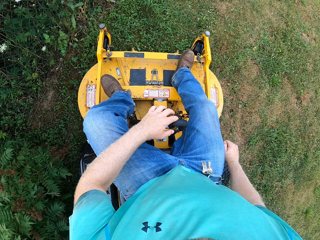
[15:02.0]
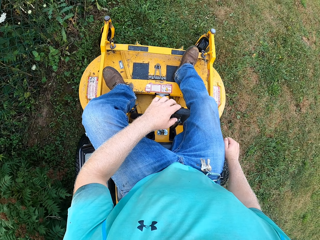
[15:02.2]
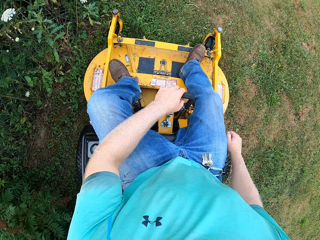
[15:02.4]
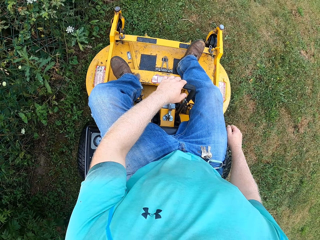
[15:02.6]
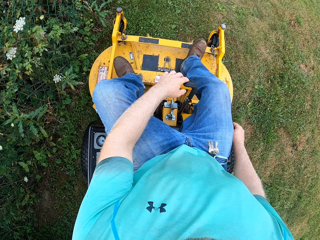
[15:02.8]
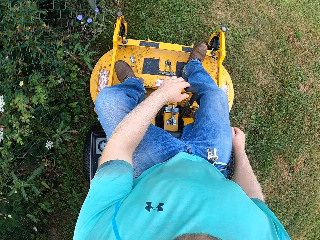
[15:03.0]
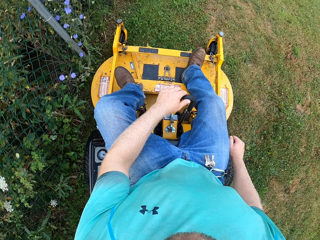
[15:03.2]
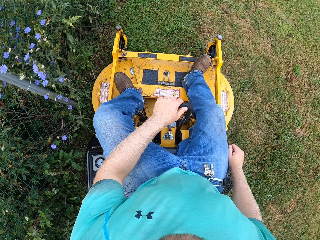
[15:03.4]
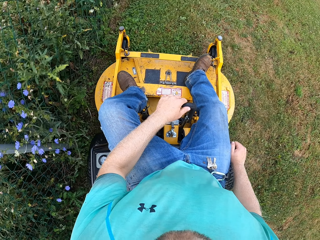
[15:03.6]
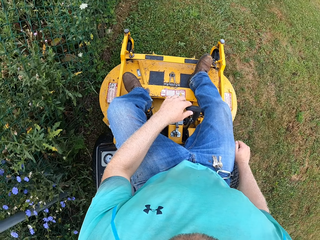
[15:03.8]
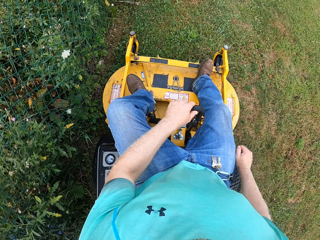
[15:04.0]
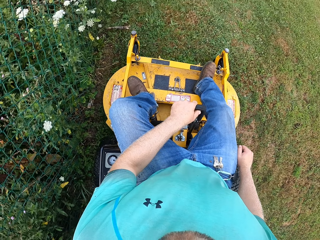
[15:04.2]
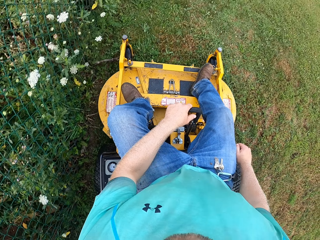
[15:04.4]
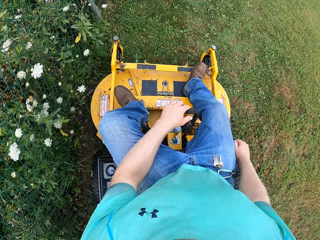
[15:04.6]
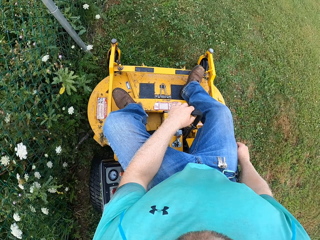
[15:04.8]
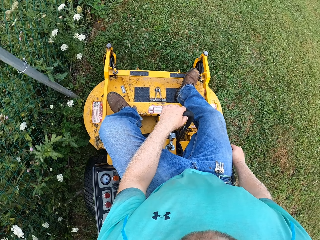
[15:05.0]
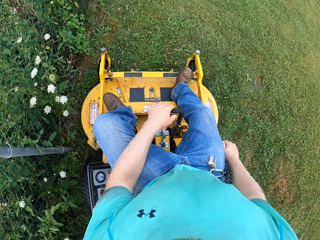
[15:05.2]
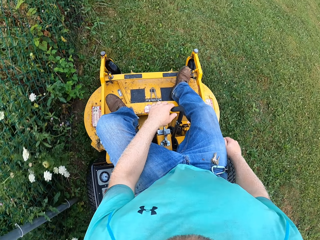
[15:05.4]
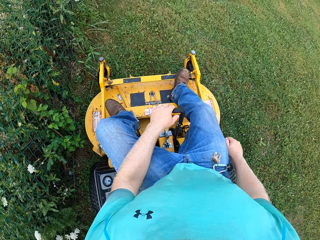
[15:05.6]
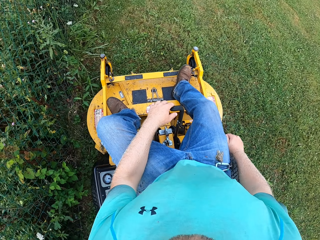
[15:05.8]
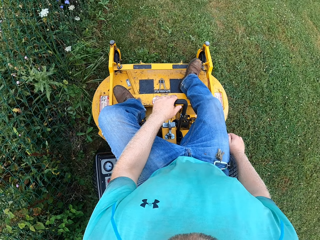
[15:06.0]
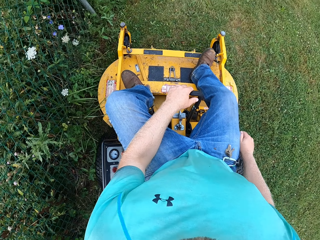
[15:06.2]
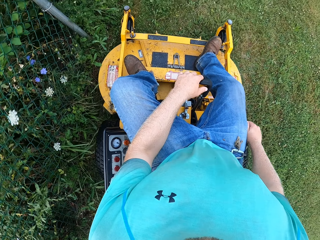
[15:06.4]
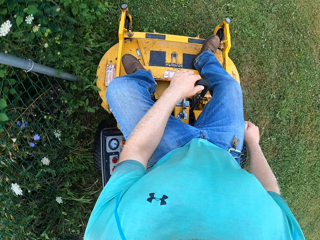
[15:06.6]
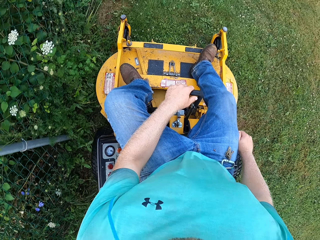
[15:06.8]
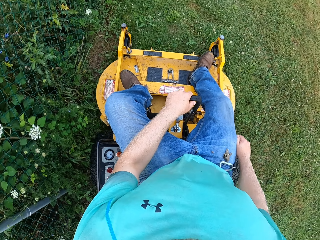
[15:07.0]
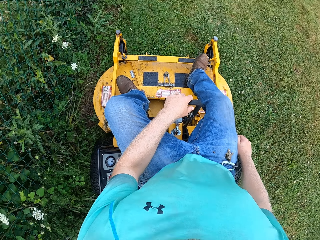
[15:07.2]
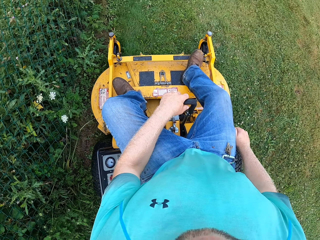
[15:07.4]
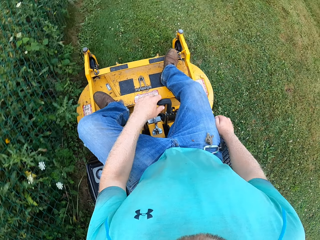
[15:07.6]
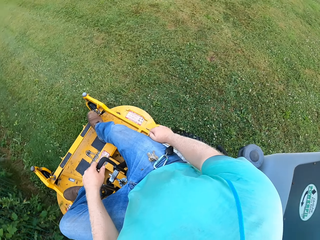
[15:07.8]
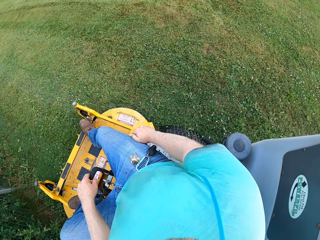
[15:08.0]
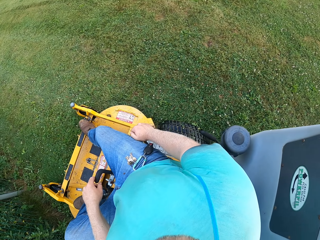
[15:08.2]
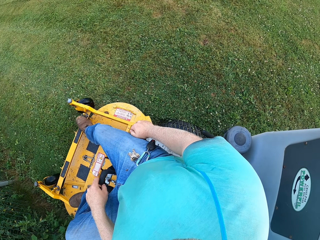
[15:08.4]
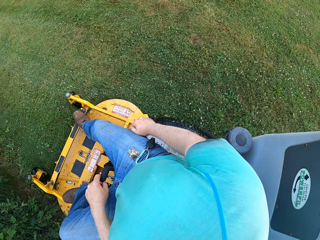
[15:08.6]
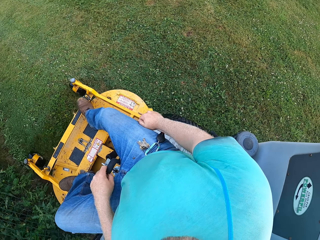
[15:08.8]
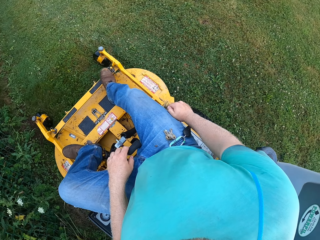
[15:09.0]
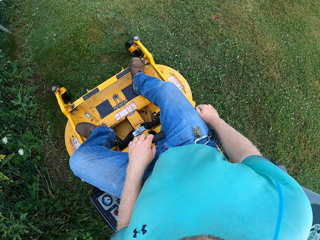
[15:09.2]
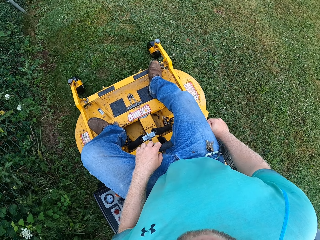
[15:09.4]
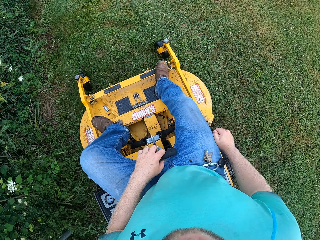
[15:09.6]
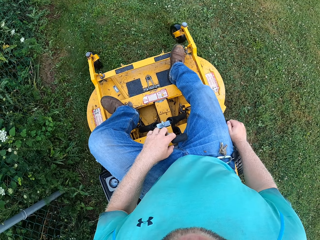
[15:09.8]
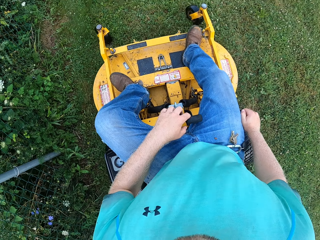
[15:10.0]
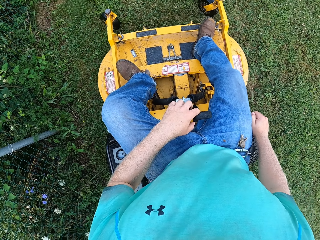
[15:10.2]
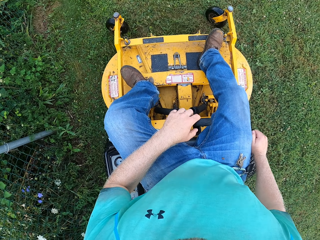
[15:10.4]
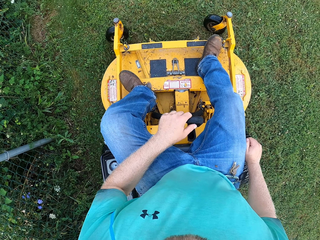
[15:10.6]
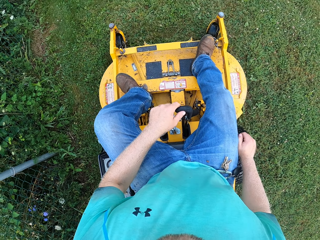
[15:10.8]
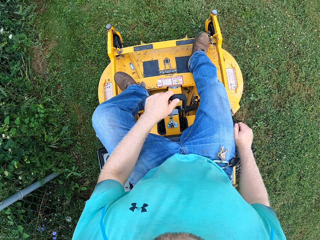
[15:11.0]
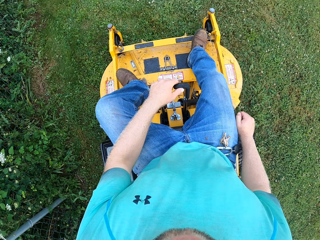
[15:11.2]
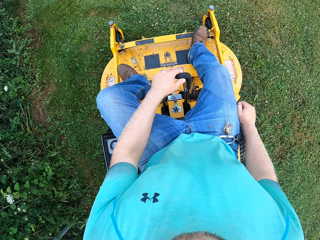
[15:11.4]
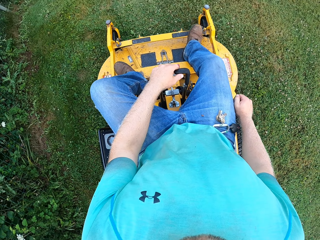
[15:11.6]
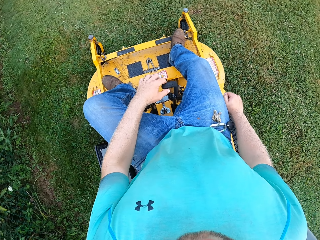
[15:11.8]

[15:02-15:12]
The camera wearer operates the grass cutting machine.

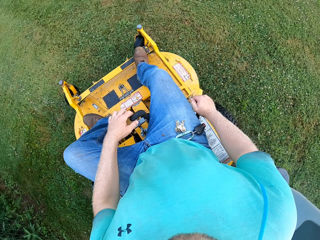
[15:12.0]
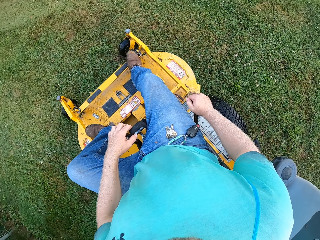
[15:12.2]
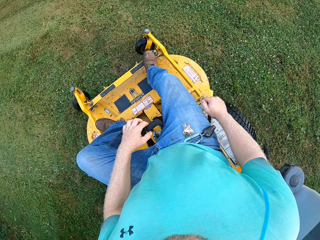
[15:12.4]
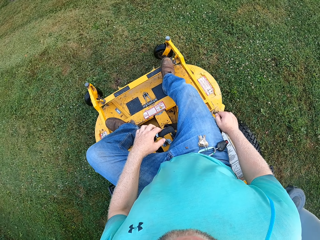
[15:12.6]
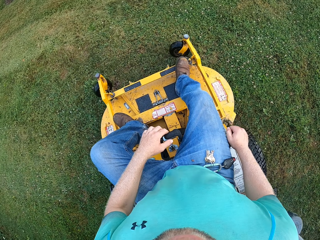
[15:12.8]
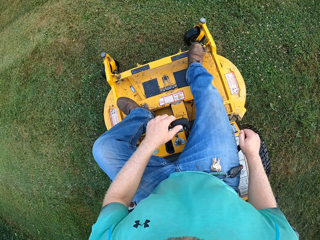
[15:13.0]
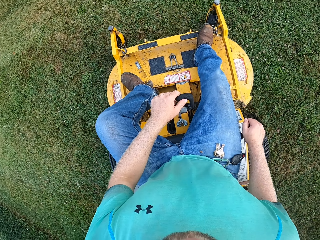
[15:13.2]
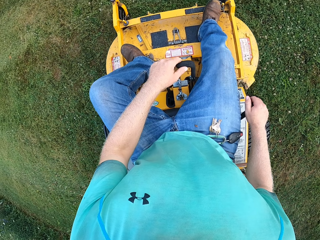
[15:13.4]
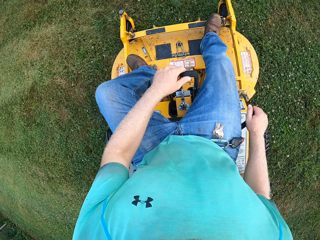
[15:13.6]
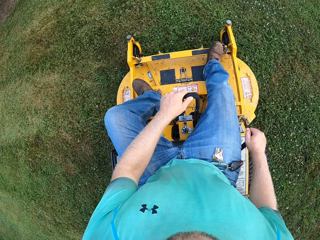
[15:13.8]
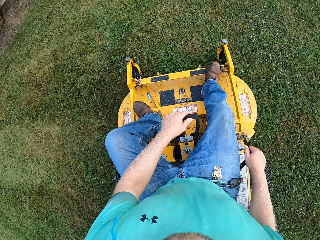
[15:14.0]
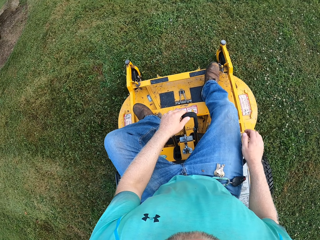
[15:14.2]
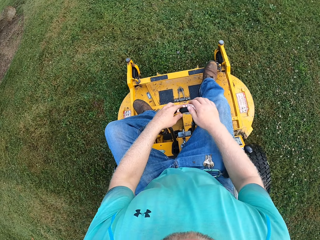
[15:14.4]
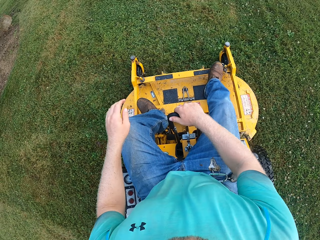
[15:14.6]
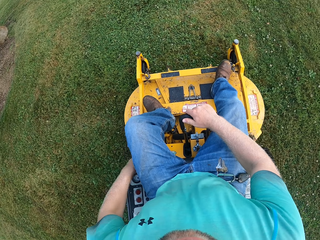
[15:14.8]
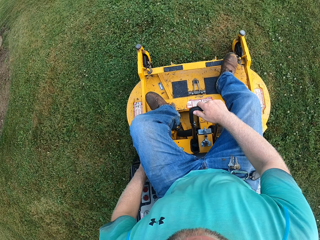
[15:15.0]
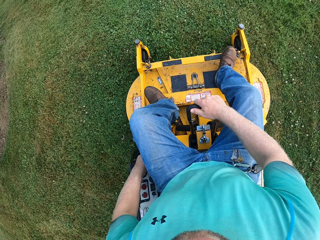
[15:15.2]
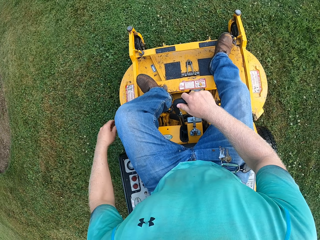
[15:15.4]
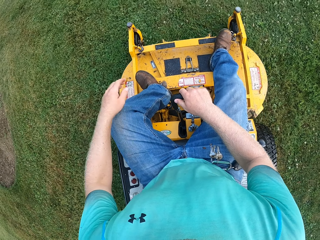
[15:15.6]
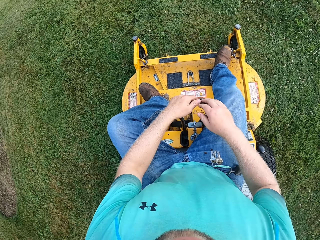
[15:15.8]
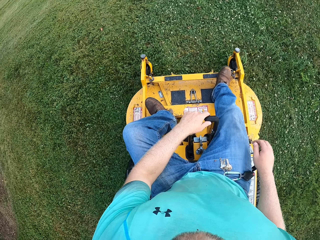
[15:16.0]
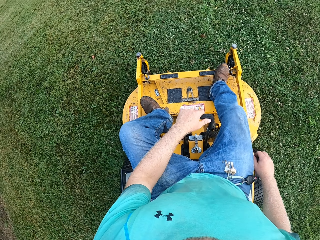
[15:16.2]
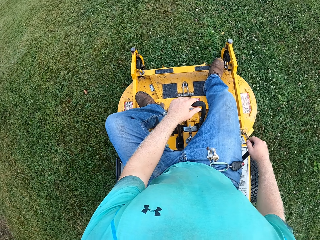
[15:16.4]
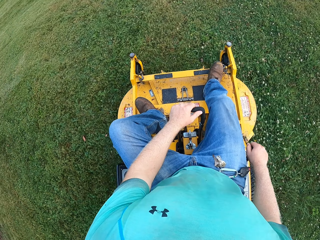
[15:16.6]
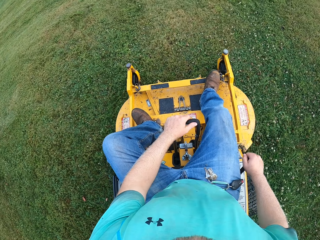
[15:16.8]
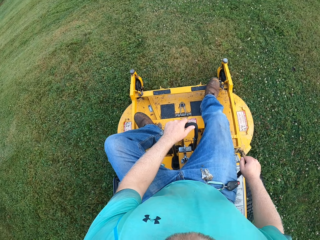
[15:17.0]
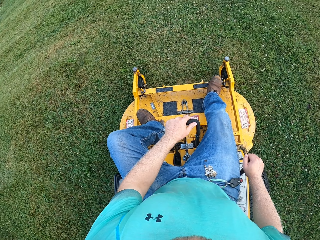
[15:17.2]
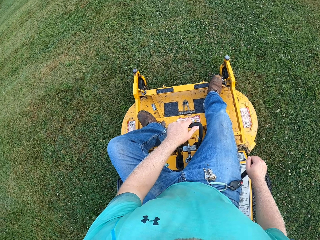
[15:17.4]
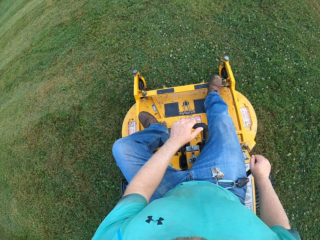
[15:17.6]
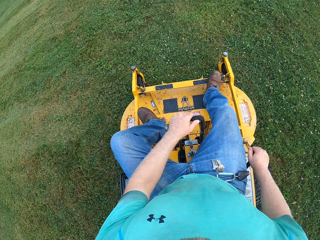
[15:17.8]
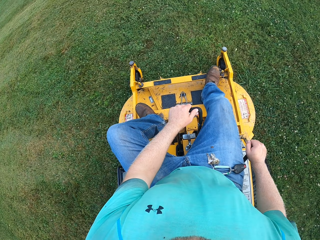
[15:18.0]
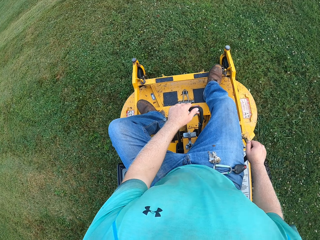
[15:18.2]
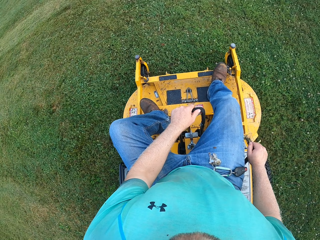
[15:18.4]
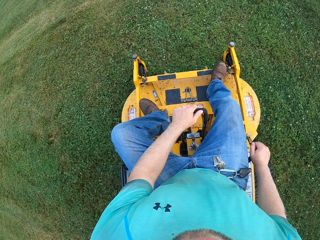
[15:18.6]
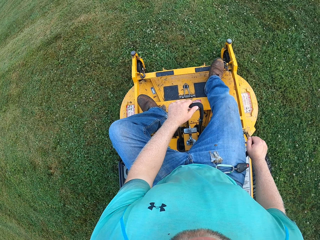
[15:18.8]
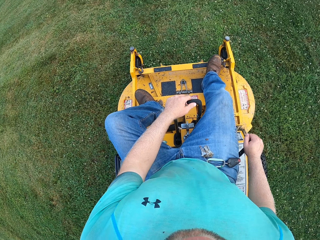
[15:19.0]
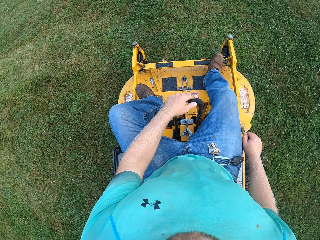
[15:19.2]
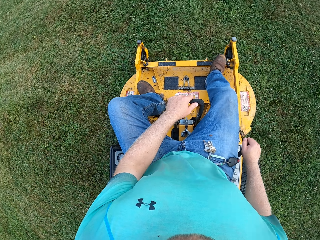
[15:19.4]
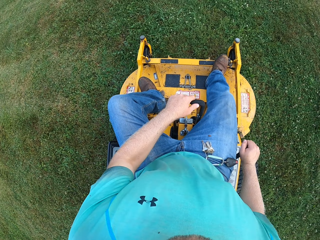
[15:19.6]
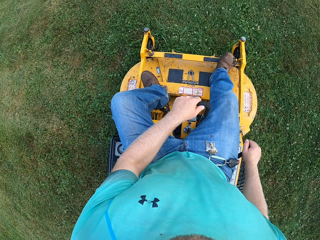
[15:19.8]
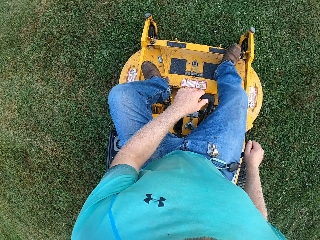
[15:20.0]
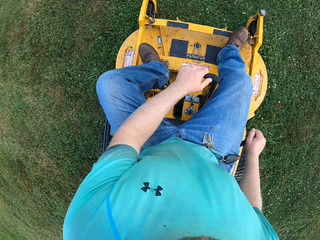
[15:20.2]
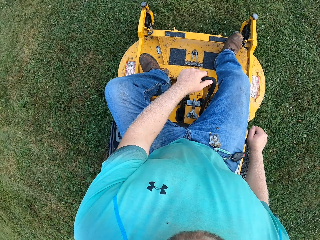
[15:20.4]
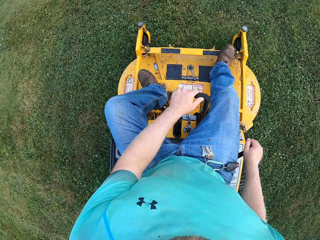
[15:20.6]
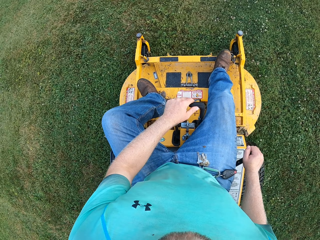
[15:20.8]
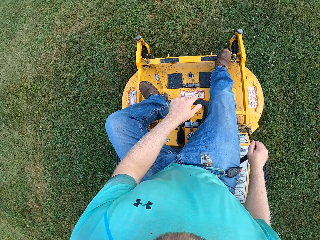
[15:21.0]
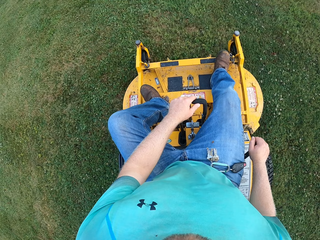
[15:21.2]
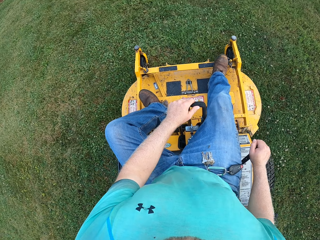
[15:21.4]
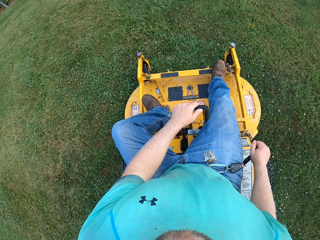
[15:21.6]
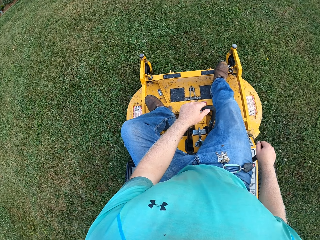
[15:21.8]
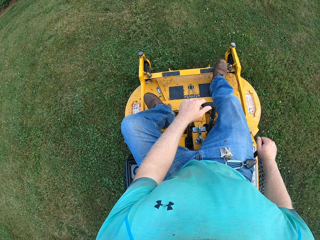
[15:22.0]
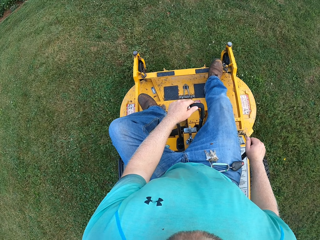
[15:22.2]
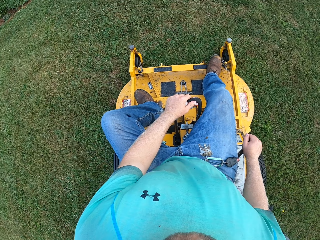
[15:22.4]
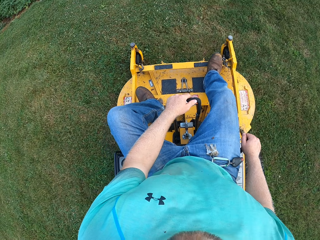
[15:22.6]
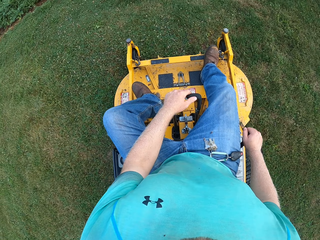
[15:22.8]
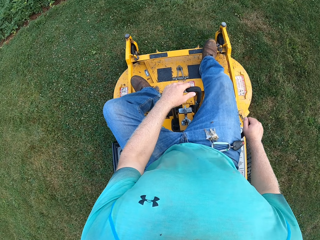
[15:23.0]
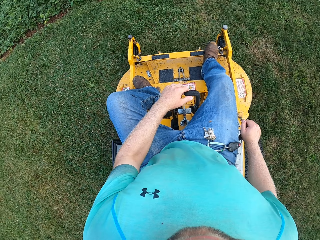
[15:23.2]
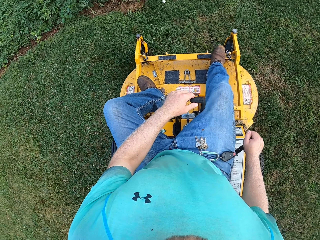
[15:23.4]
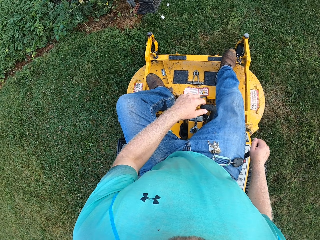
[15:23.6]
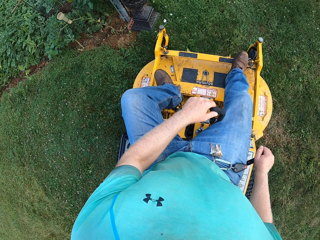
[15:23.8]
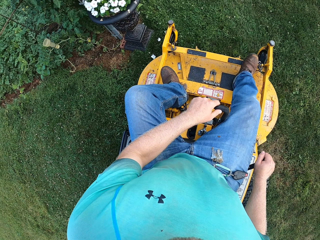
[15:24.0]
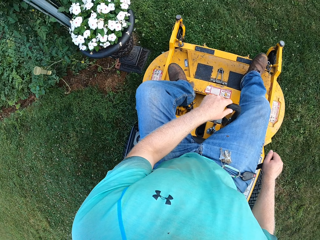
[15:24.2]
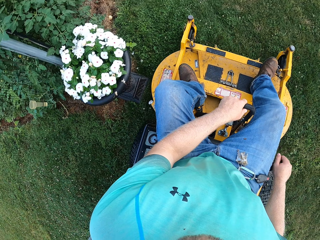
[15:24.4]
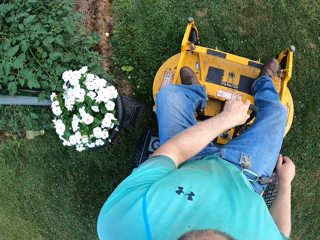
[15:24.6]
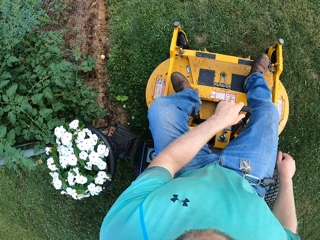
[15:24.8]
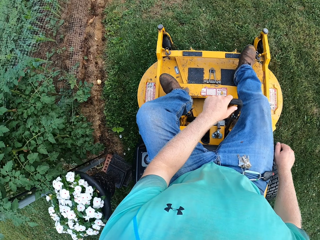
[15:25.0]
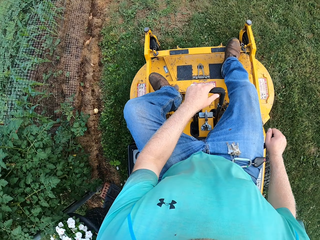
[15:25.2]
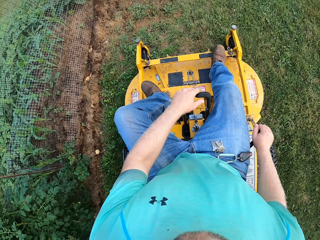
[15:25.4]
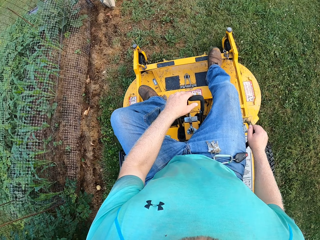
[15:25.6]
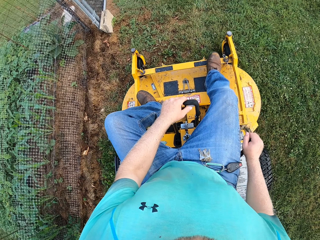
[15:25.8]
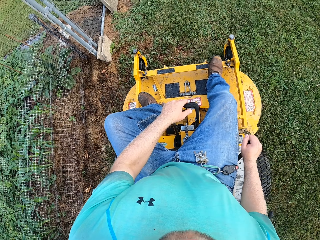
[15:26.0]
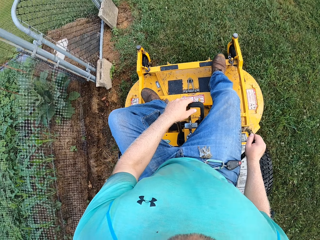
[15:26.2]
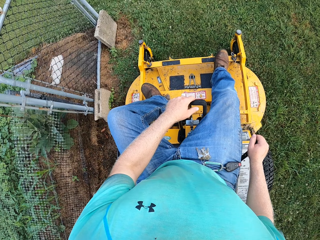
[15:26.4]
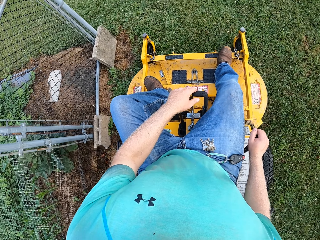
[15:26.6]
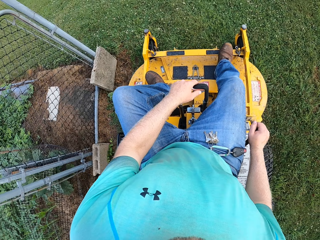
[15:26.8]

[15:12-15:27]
The camera wearer operates the grass cutting machine. They adjust both hands on the lawn mower tractor handle. They adjust both hands on the lawn mower tractor handle again. They operate the grass cutting machine. They operate the grass cutting machine again.
